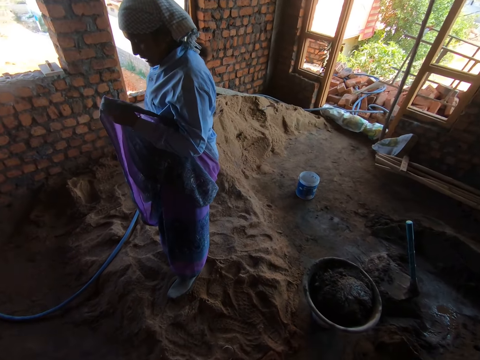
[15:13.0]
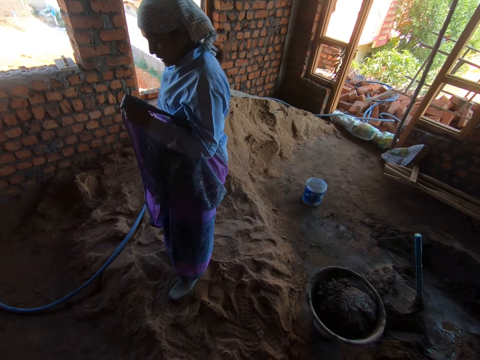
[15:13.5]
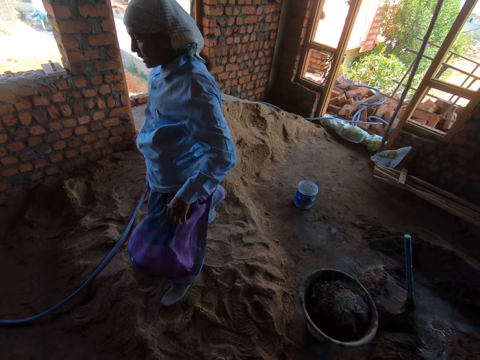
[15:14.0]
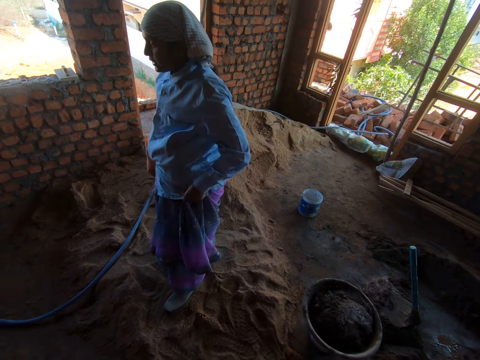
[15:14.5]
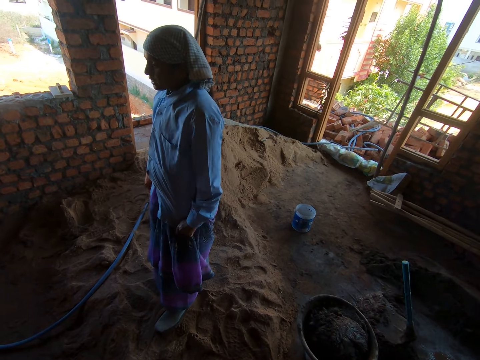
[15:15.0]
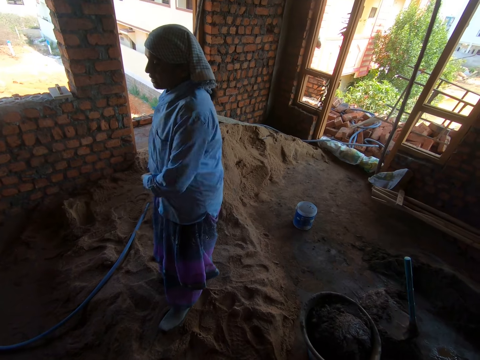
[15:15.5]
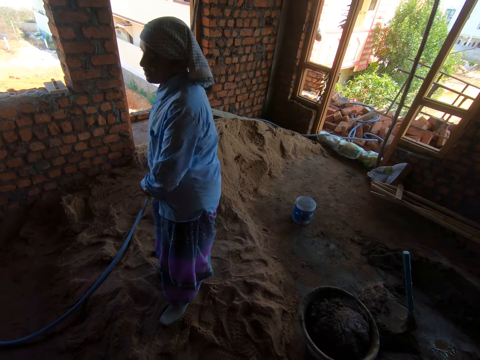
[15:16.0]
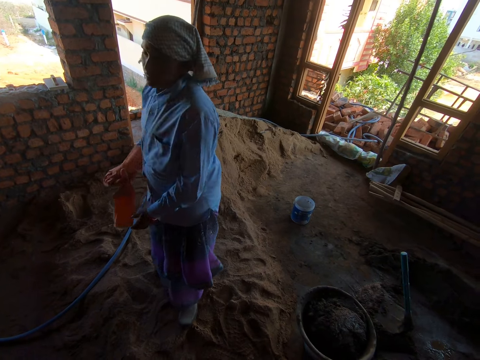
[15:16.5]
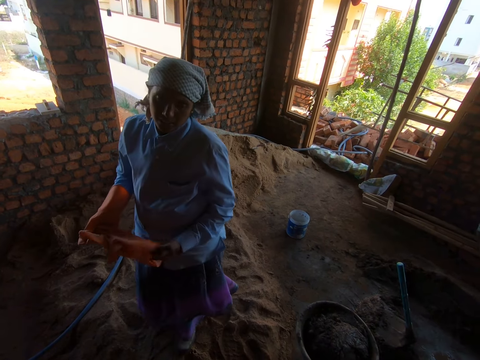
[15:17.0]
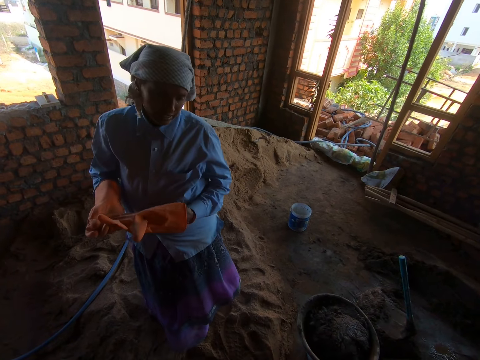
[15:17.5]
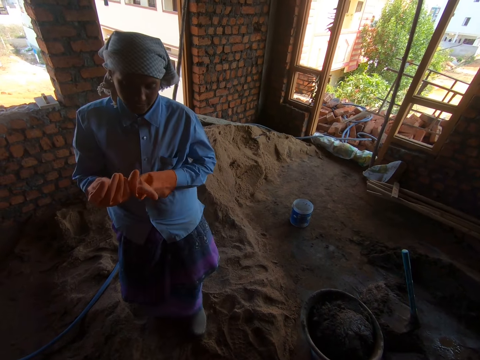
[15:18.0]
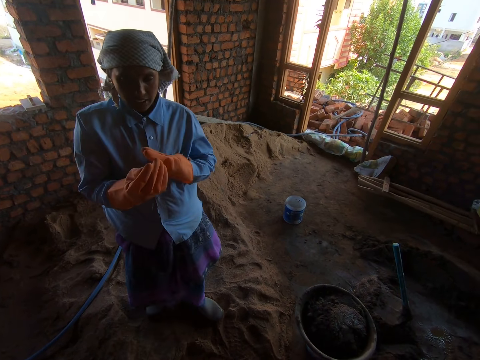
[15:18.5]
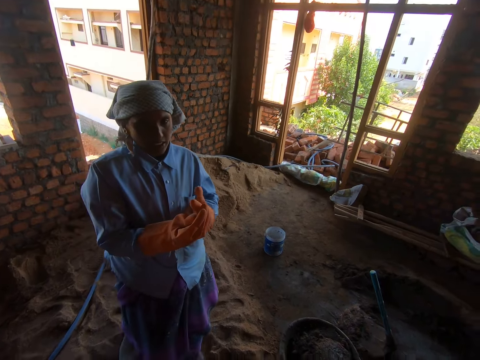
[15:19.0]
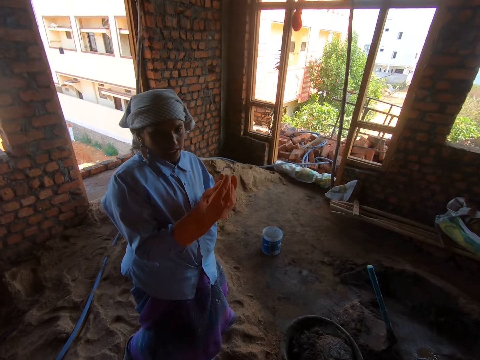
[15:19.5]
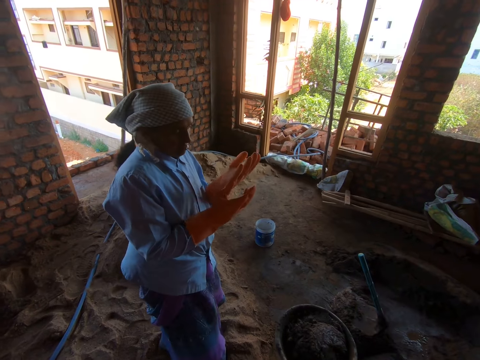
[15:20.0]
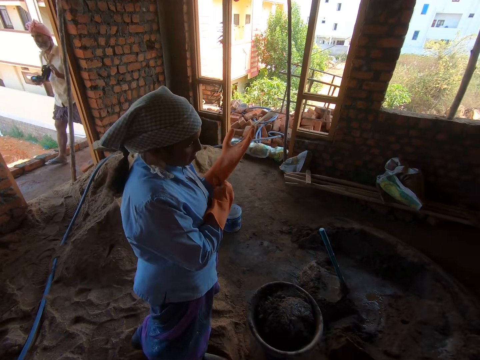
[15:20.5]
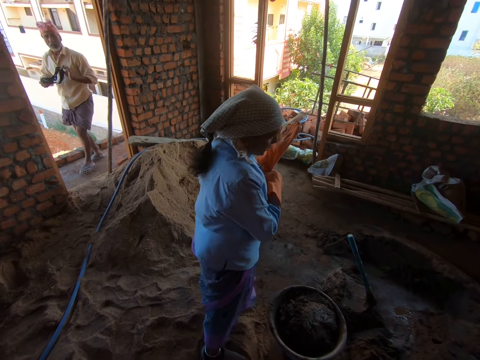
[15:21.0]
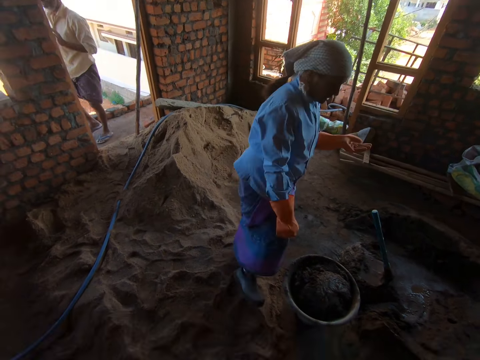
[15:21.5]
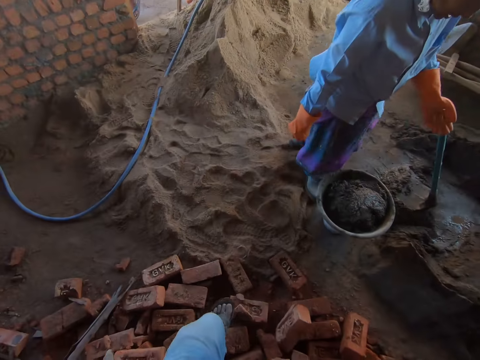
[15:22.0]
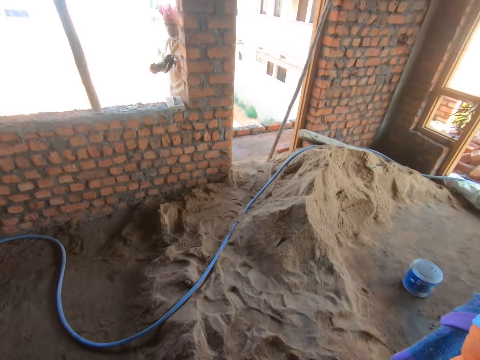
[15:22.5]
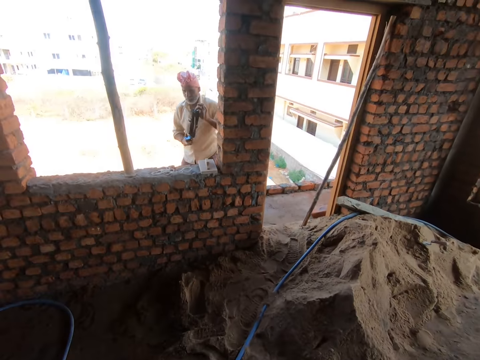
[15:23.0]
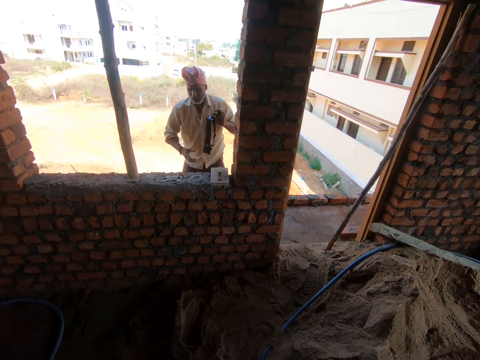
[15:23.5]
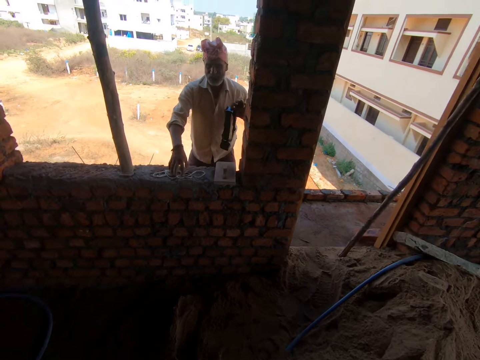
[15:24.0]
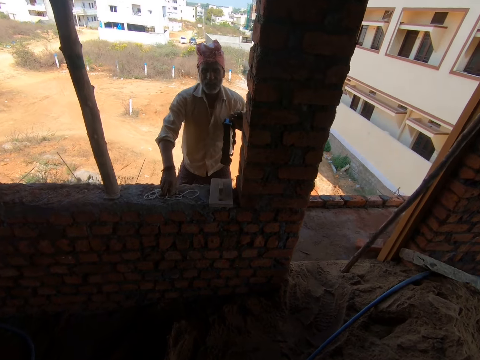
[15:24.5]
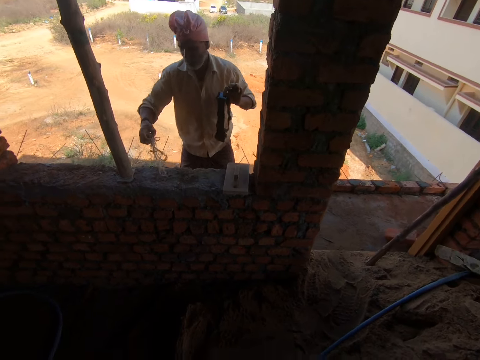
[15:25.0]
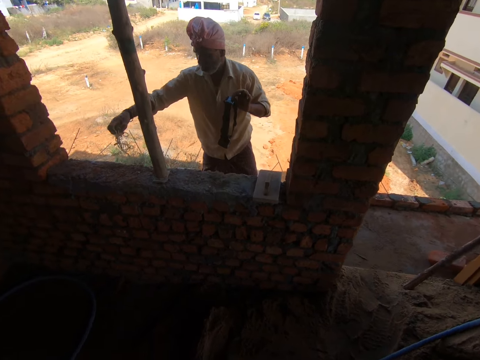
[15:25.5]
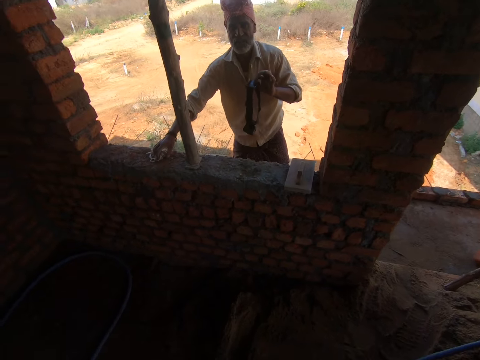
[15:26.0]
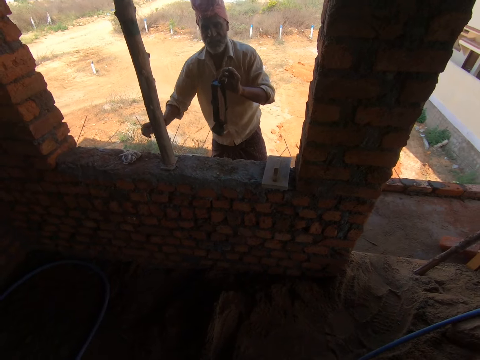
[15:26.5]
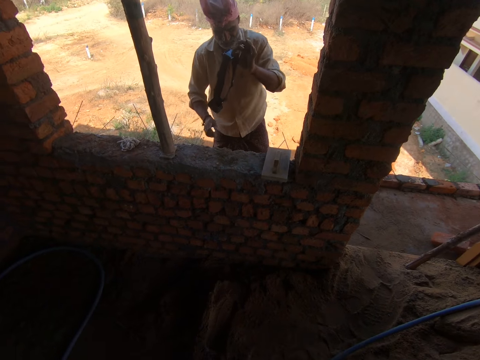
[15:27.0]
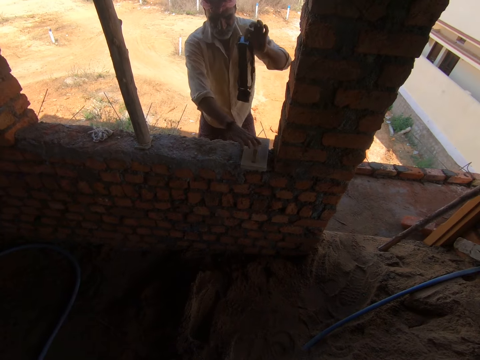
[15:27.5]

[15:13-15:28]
The camera wearer looks at a man. The man puts on the glove. The camera wearer walks around.

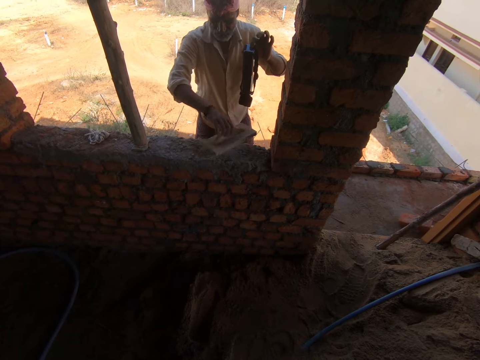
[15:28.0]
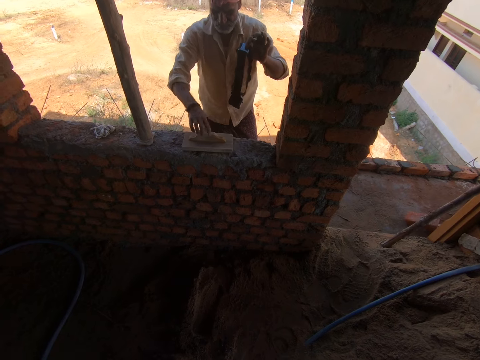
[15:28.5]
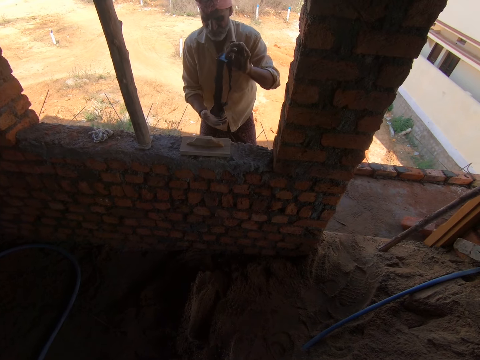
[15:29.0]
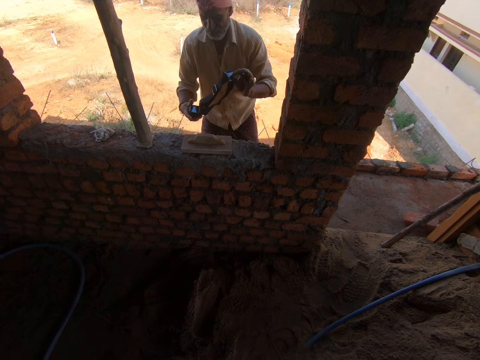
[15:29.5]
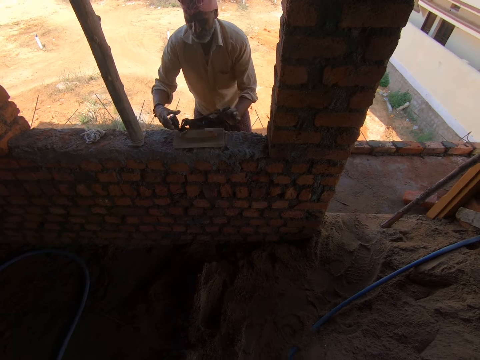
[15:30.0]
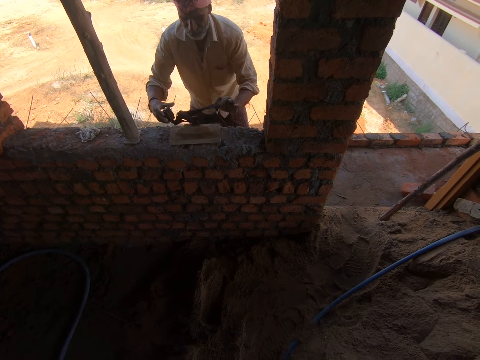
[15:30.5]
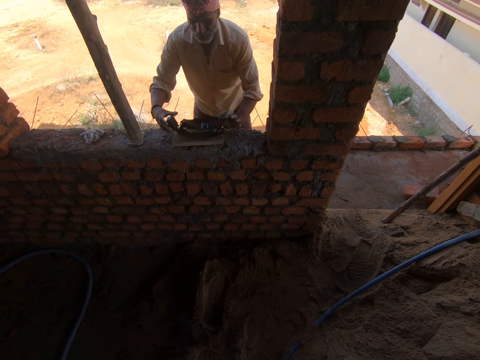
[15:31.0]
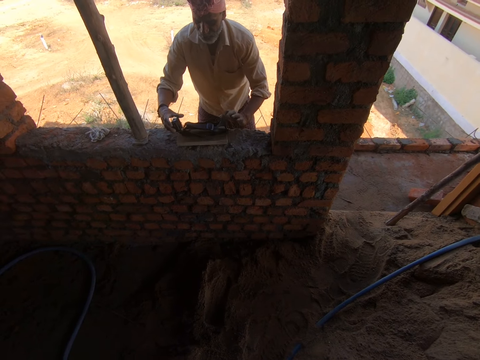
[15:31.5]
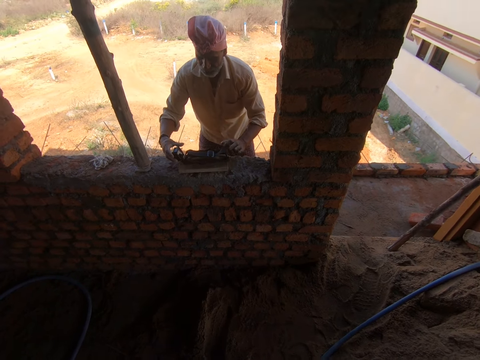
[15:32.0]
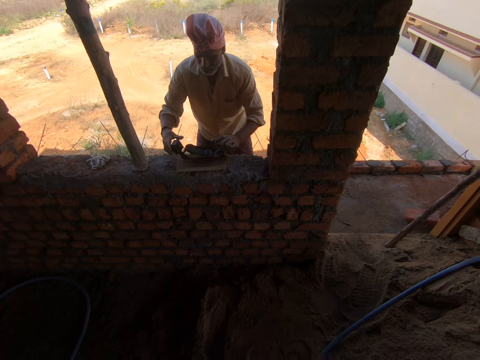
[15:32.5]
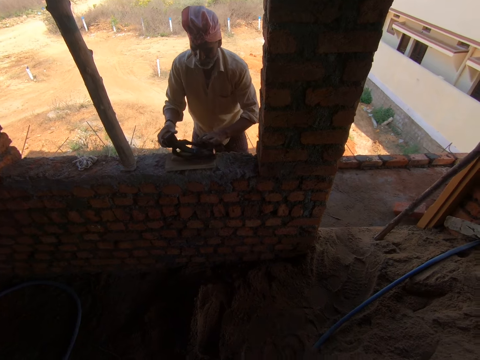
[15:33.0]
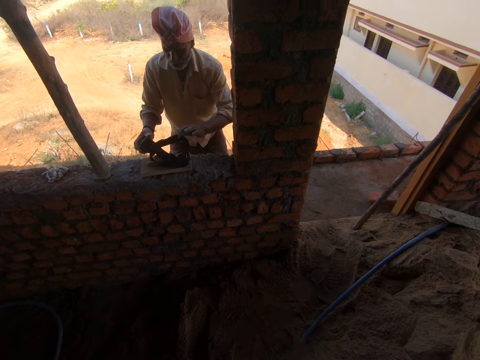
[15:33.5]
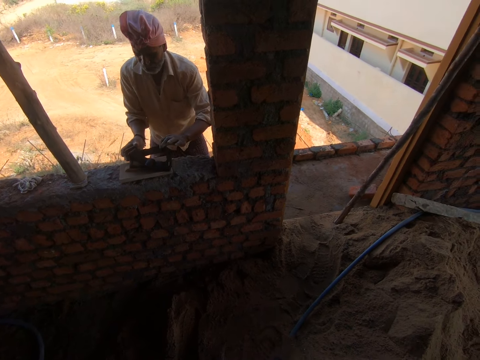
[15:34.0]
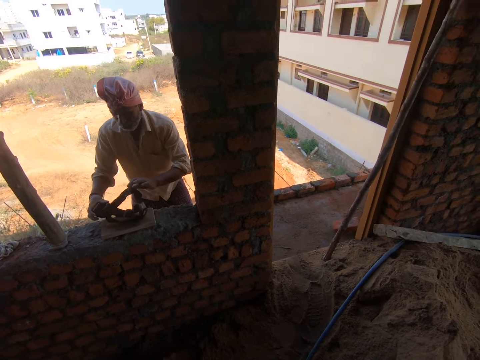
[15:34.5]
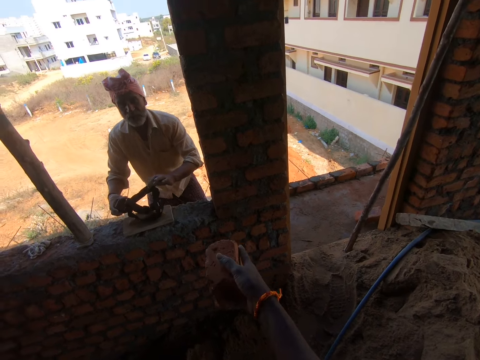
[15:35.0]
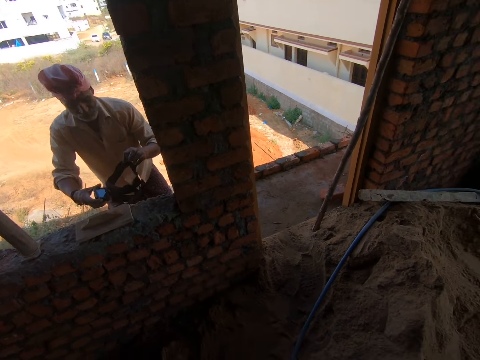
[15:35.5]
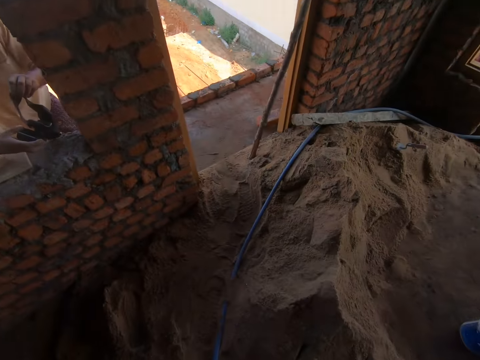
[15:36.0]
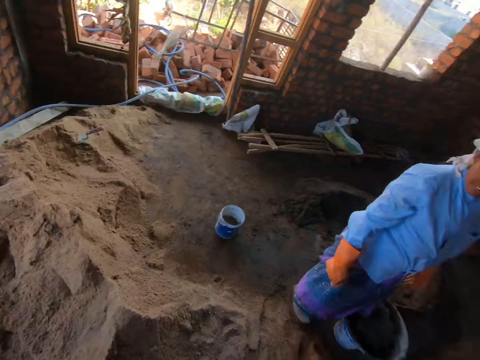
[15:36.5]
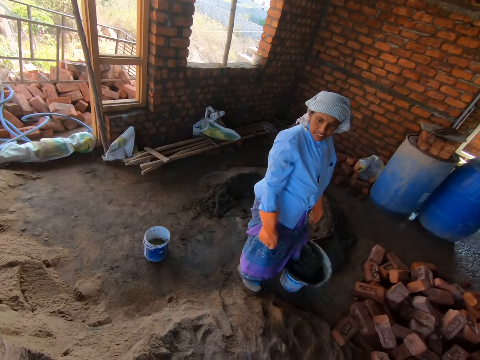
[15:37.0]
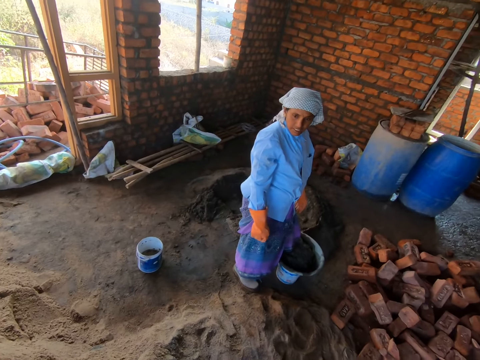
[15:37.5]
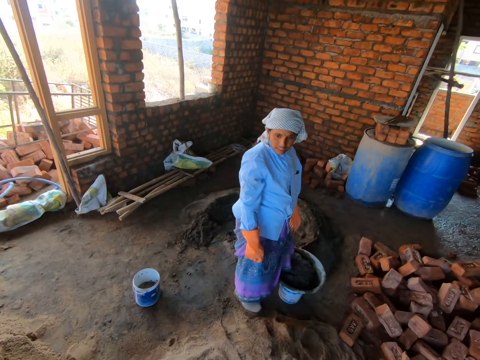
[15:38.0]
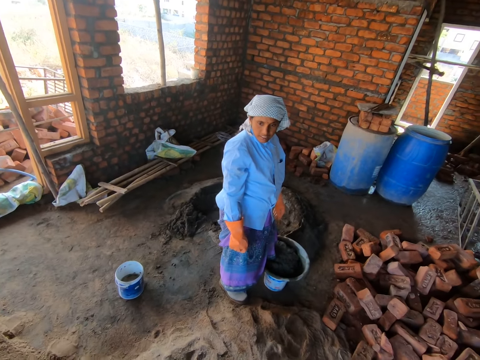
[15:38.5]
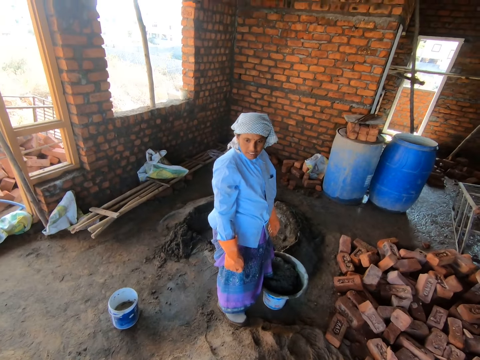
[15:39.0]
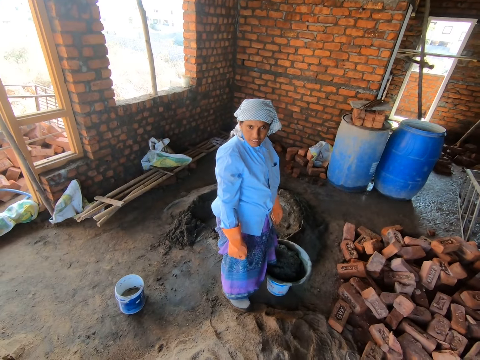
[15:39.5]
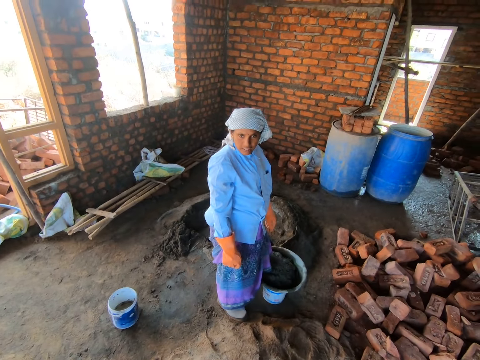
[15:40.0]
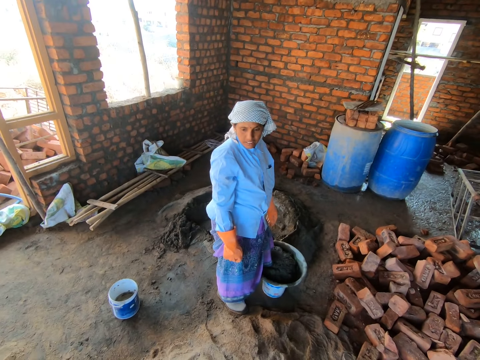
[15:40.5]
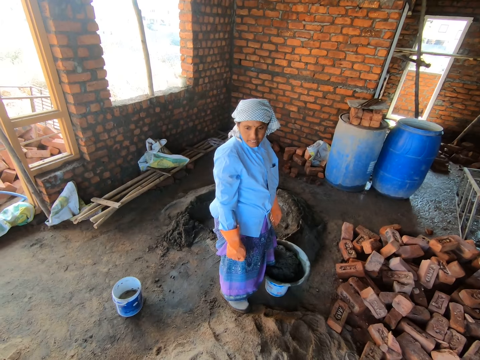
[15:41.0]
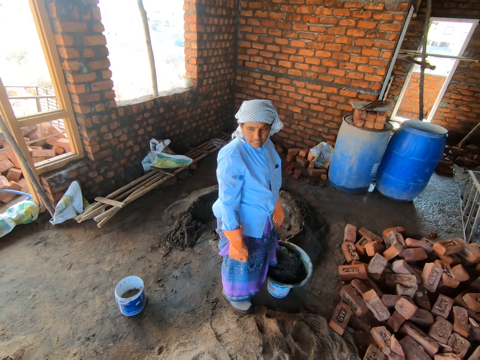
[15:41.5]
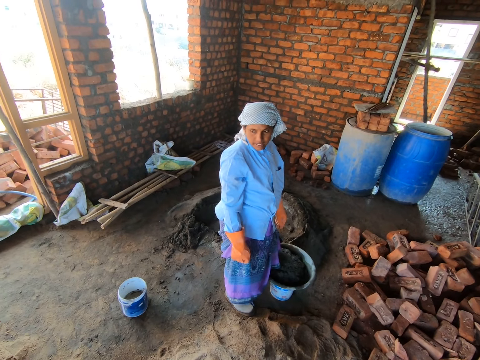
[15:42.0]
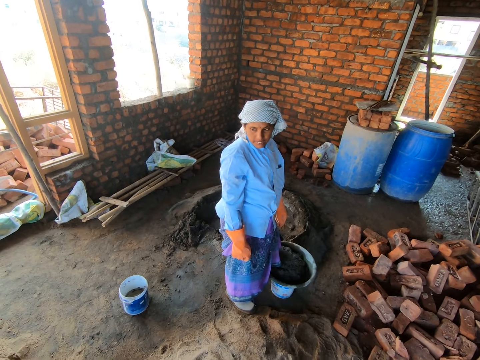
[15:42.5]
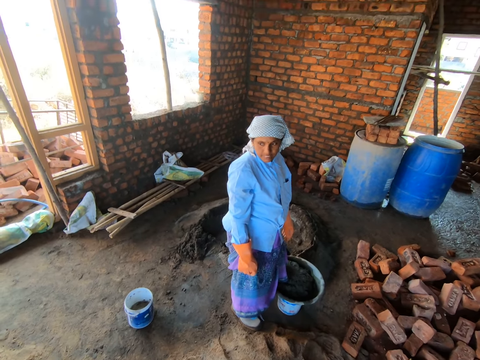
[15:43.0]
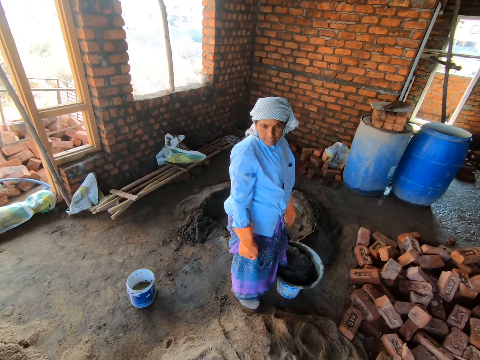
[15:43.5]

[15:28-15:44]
The camera wearer looks around. They look around and converse with the man.
